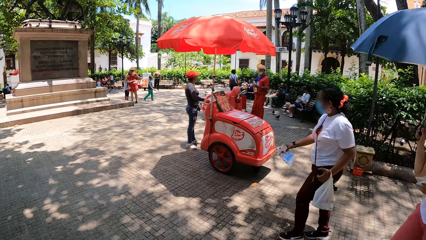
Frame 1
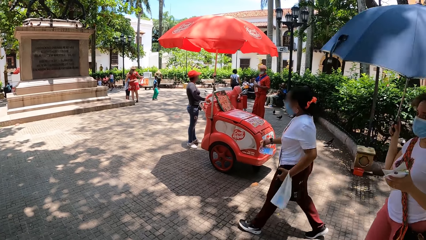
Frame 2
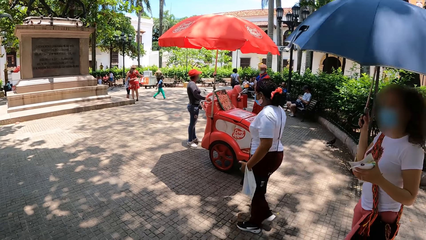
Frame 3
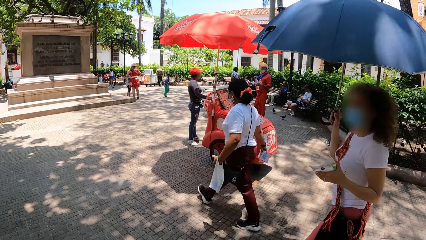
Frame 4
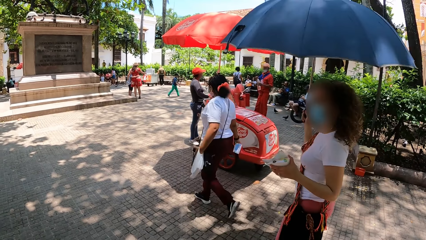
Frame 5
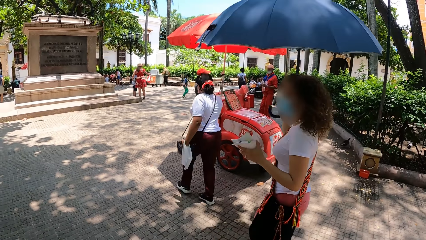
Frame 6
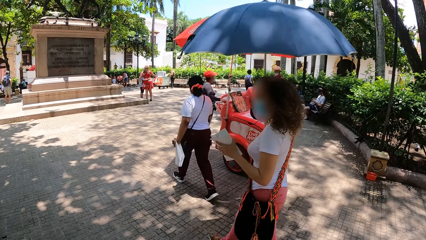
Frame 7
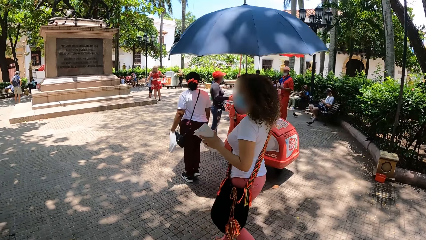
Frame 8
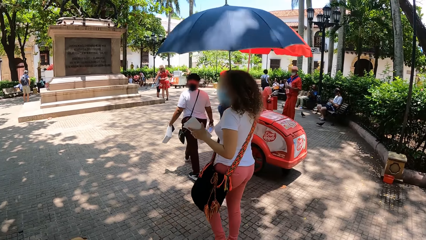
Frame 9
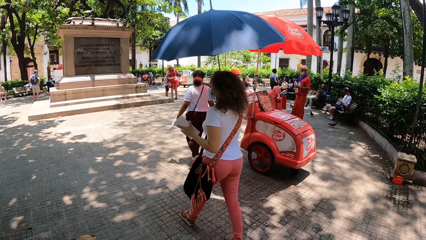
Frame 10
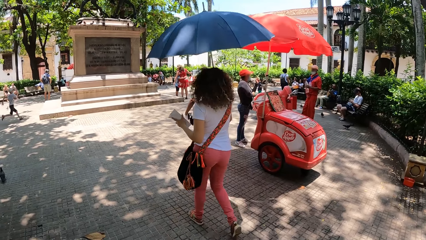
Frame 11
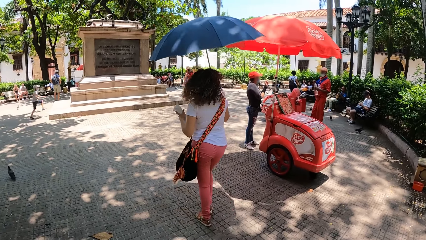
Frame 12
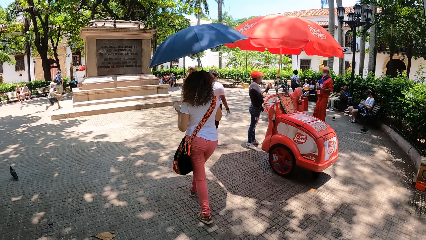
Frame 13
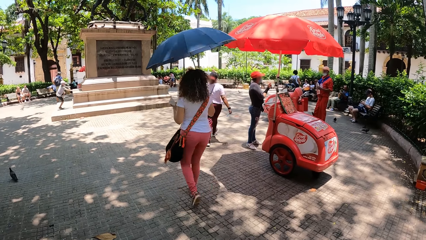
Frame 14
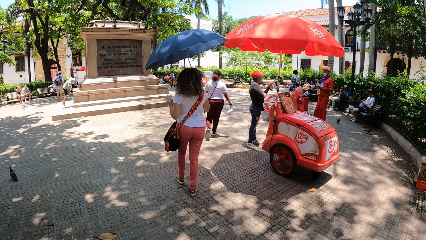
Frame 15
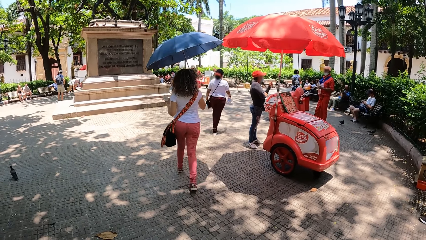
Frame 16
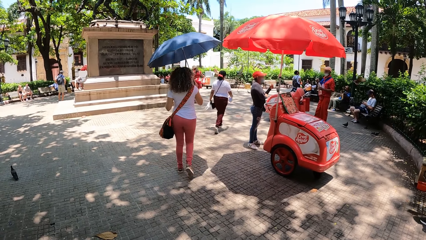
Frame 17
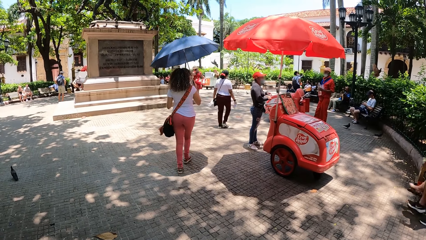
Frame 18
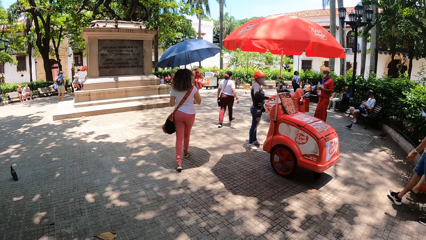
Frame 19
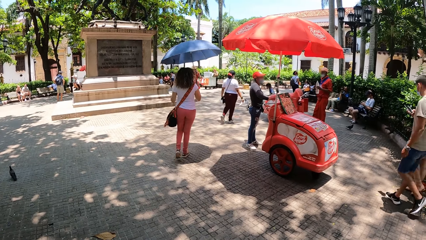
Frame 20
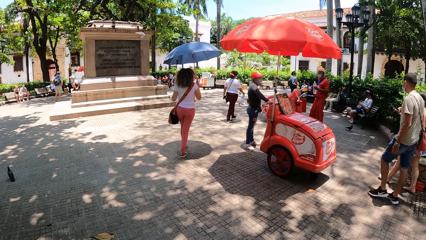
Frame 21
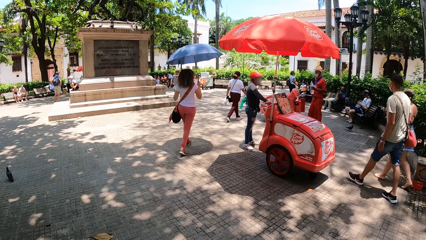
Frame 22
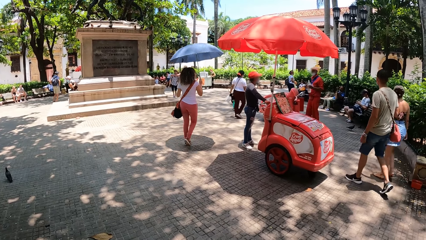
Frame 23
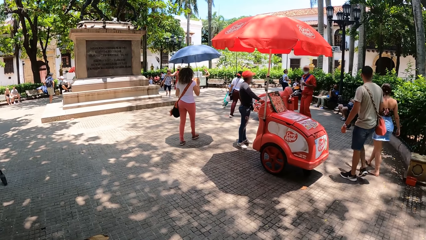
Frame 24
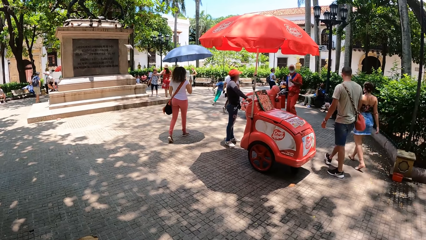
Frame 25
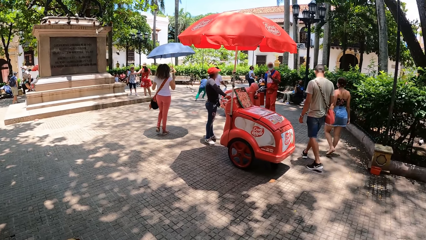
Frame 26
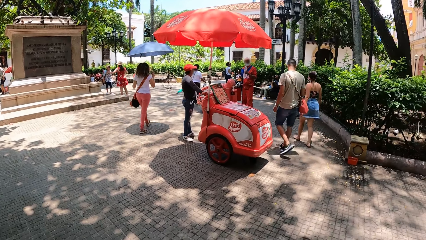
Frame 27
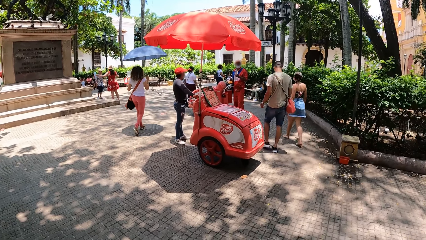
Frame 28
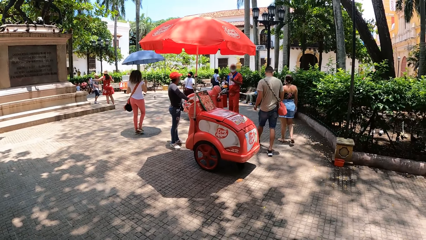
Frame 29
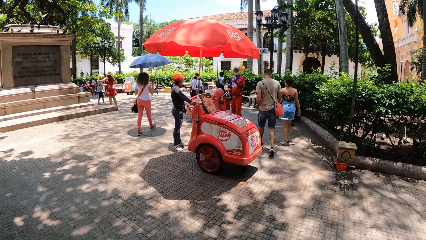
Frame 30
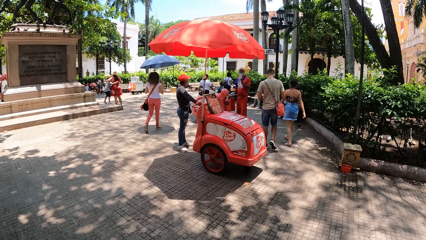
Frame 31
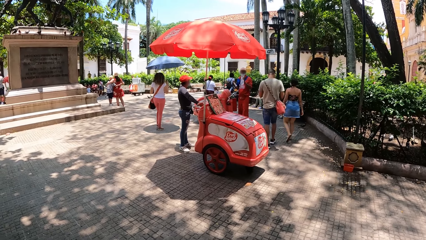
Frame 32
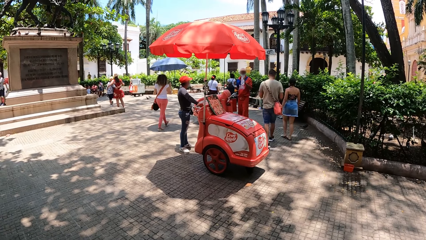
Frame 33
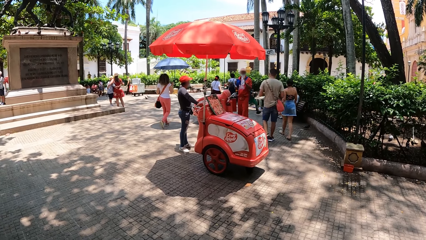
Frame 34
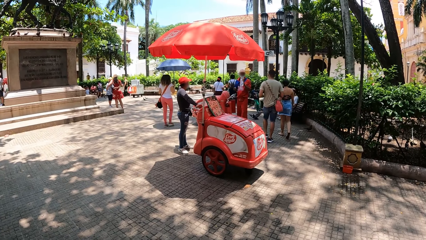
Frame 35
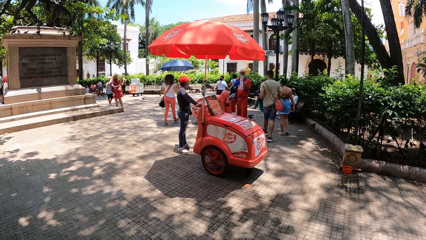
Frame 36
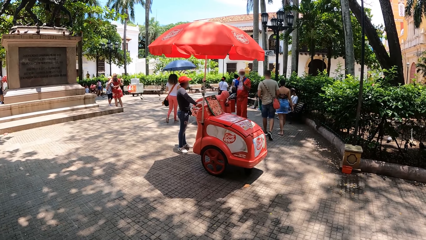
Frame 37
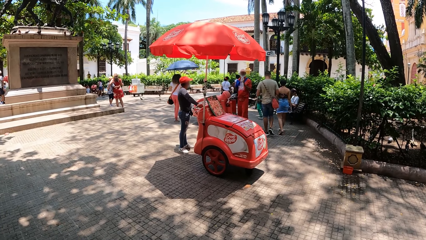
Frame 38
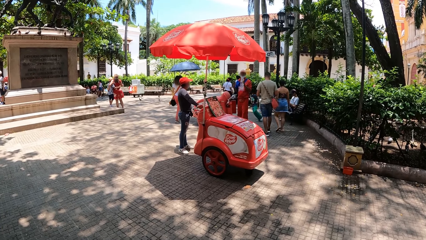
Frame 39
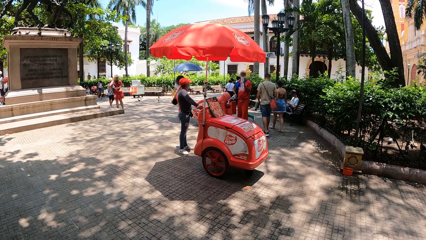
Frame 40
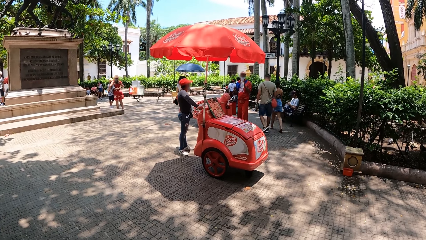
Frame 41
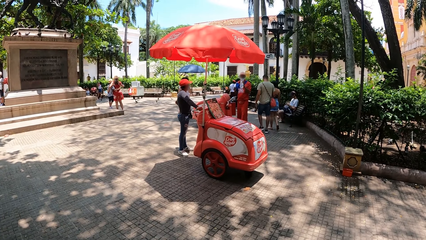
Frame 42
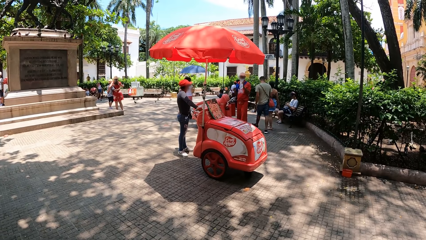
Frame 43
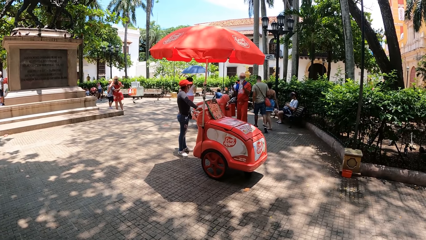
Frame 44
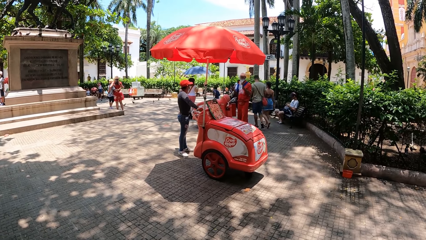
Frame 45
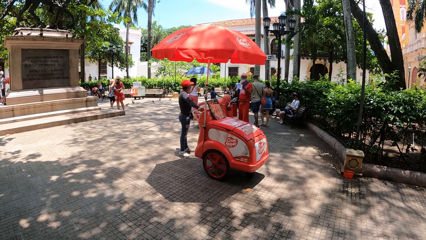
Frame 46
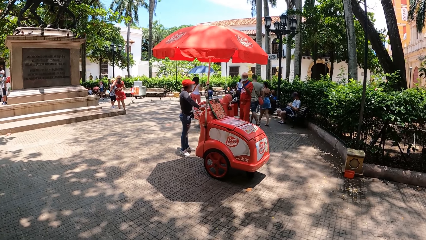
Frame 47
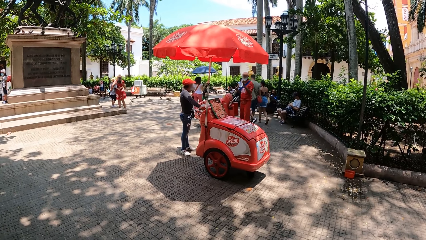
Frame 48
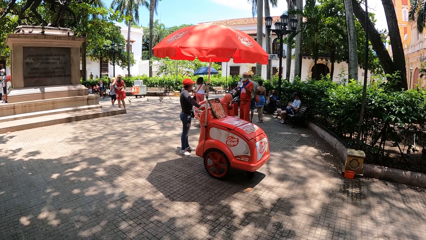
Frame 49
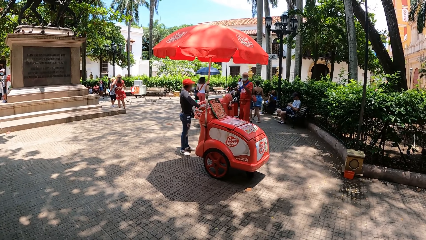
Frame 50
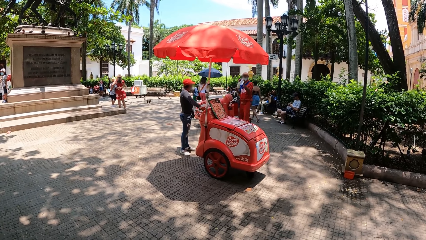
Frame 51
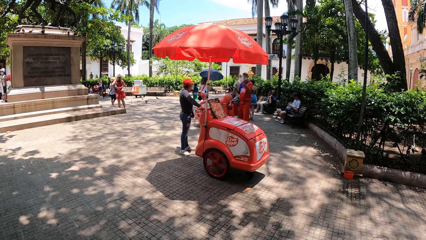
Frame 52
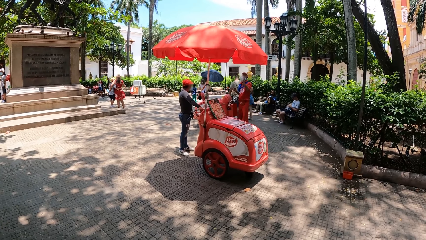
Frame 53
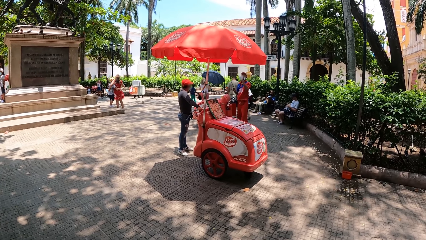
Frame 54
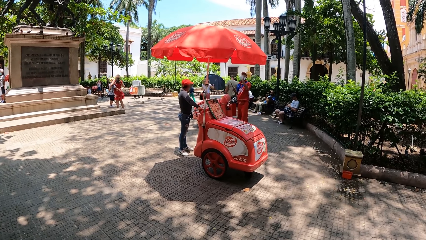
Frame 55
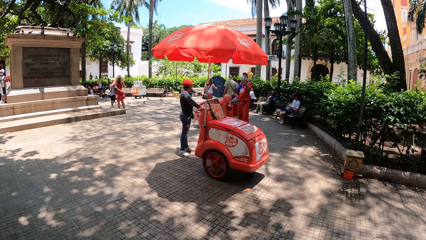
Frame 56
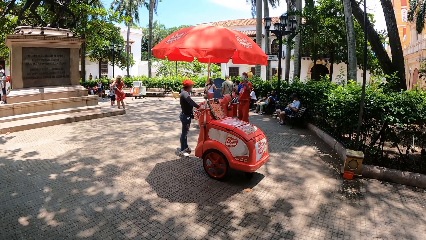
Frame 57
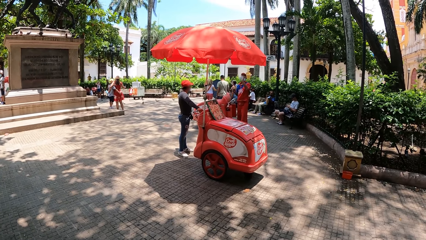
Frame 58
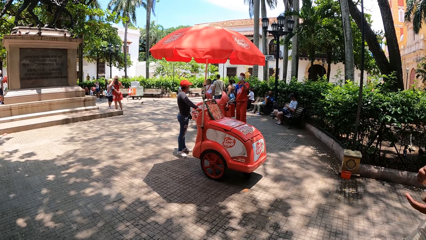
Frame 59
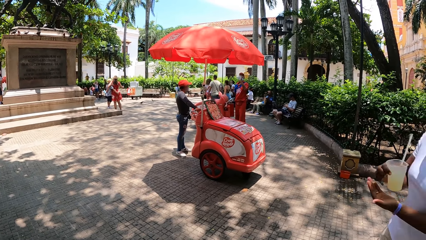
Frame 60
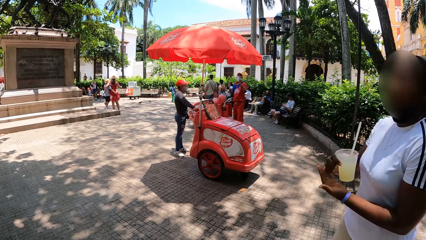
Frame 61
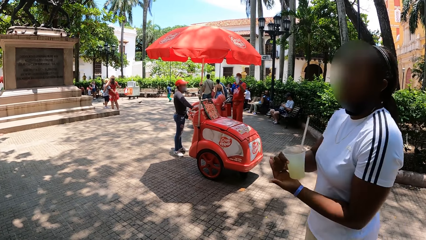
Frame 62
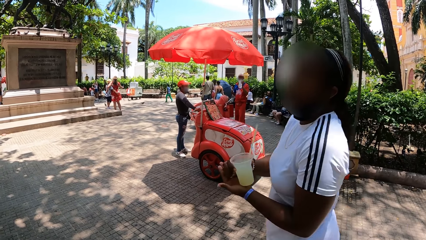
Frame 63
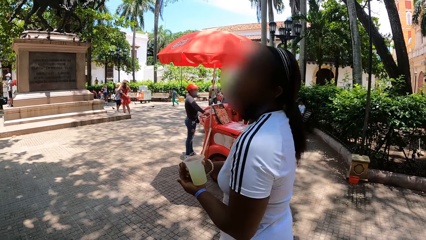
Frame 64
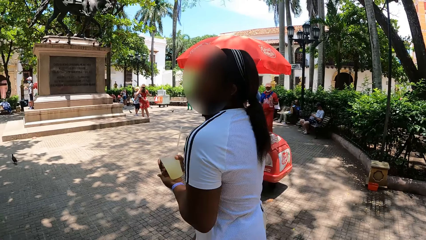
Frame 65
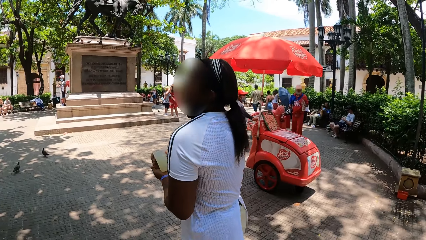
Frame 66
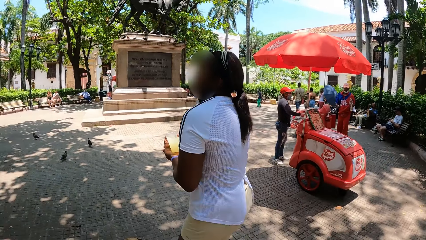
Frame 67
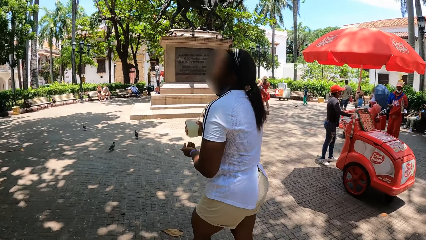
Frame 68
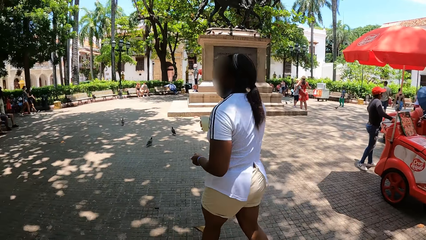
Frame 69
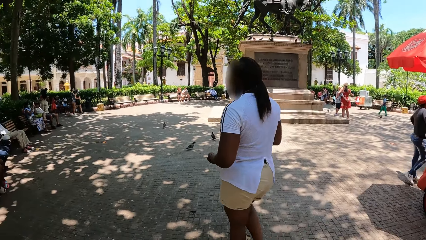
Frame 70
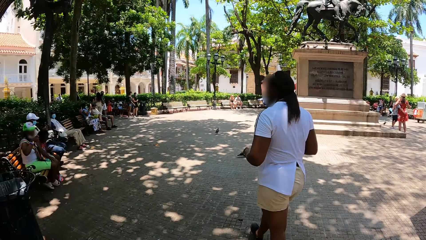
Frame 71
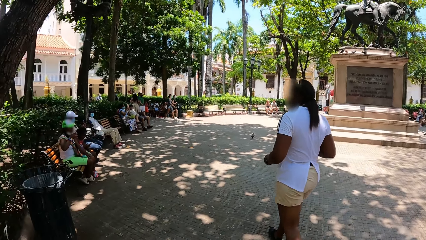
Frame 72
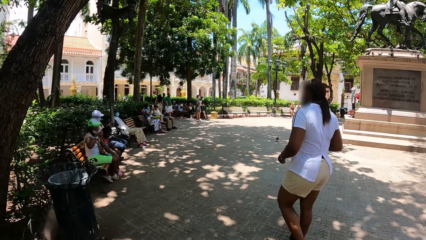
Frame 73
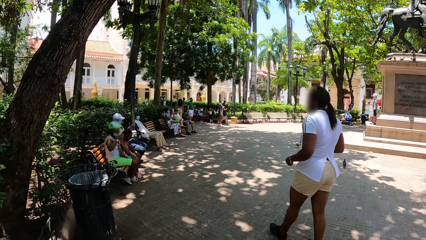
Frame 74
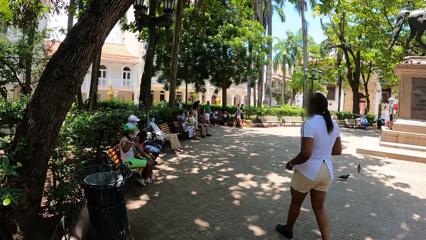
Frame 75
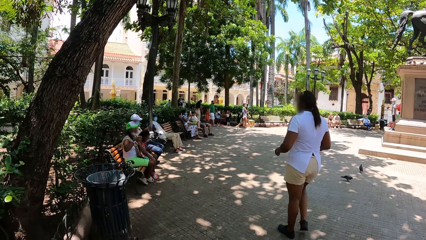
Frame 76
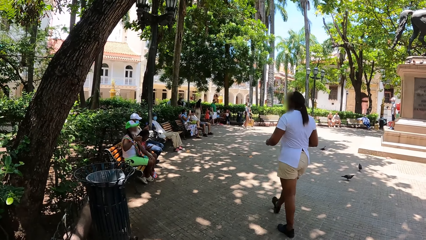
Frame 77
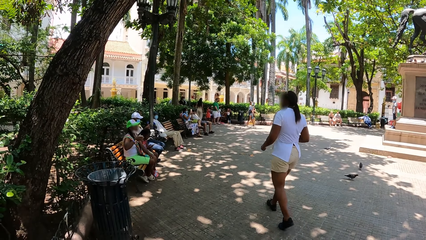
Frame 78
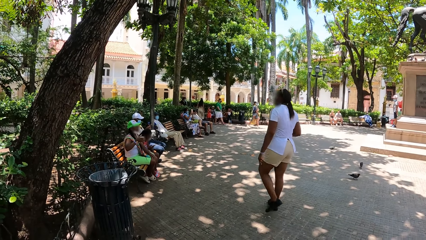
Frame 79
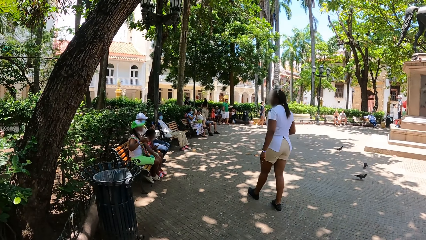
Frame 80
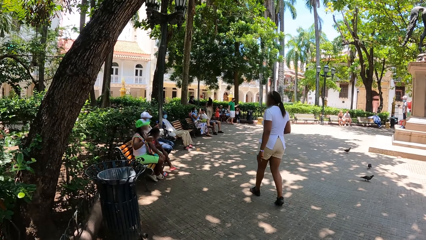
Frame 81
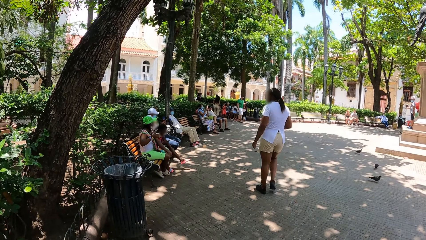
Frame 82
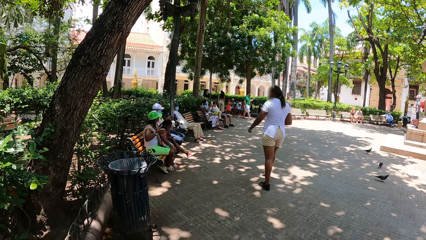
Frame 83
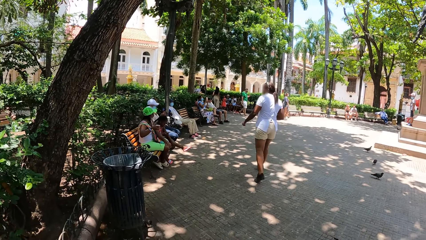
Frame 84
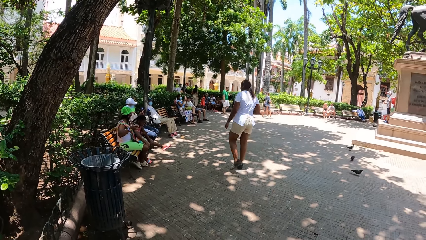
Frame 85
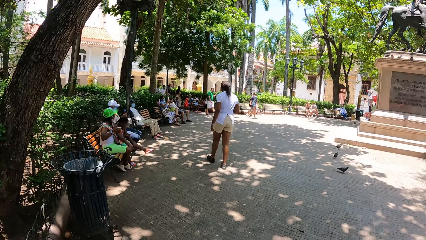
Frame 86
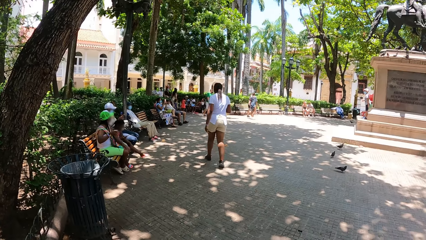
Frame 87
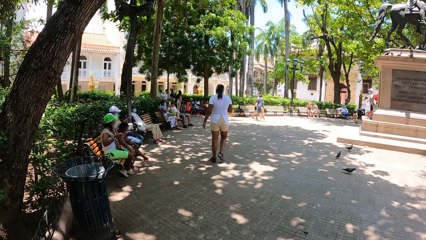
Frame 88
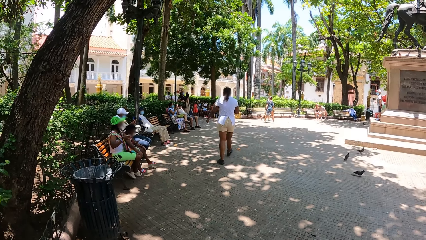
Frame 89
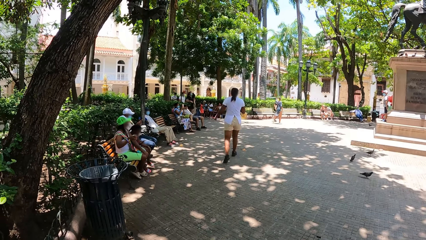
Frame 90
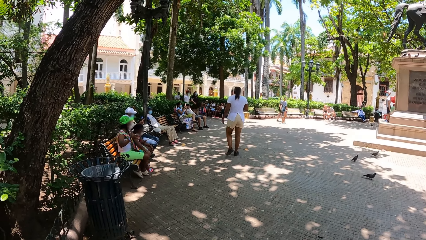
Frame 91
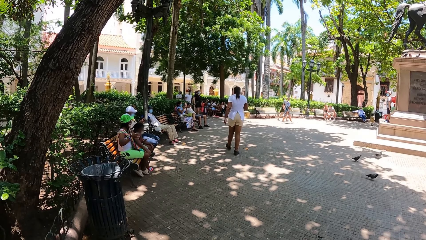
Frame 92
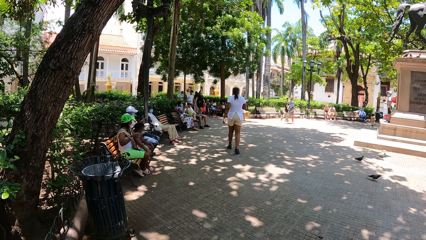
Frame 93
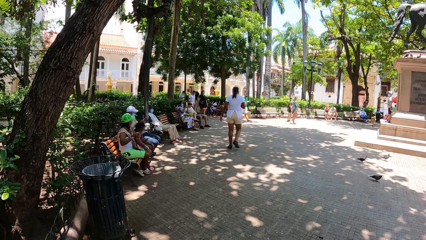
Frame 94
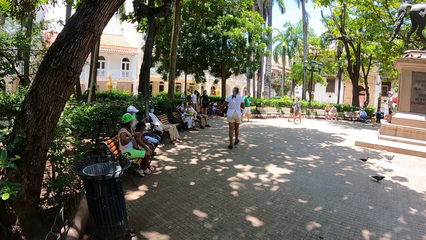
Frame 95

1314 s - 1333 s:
A person moves around. Another person moves around. Another person moves around. Another person moves around. Another person moves around.
